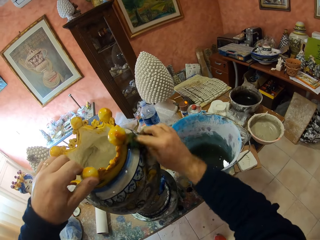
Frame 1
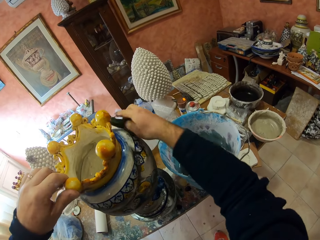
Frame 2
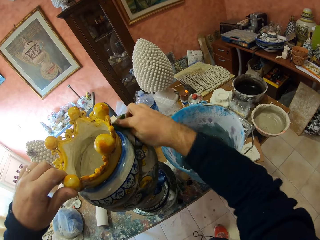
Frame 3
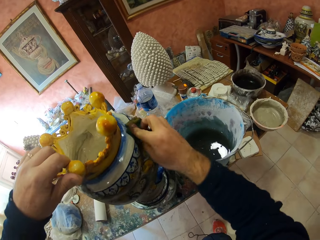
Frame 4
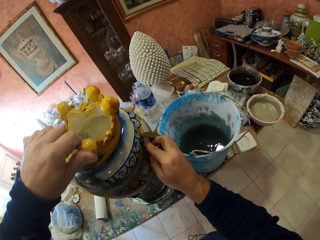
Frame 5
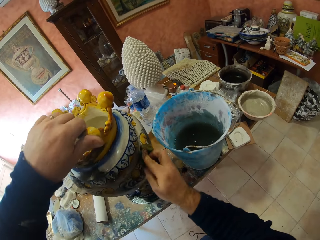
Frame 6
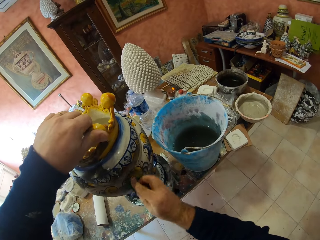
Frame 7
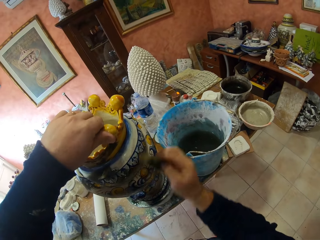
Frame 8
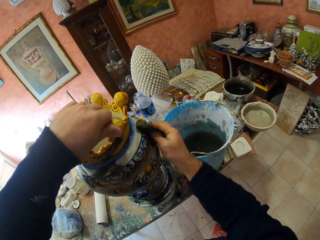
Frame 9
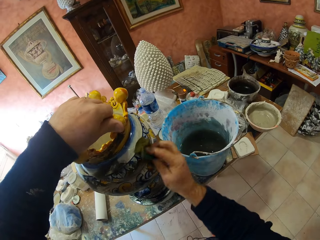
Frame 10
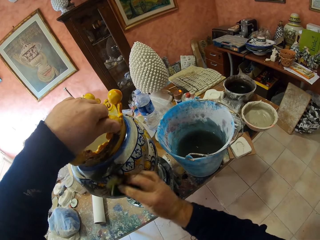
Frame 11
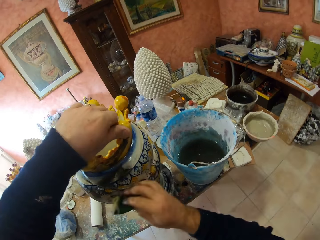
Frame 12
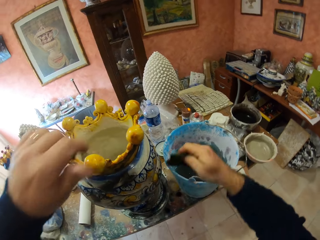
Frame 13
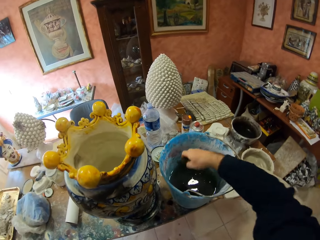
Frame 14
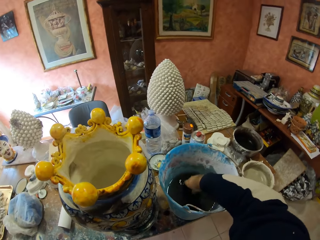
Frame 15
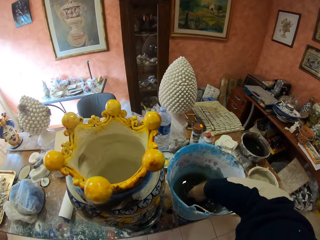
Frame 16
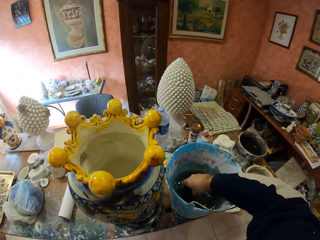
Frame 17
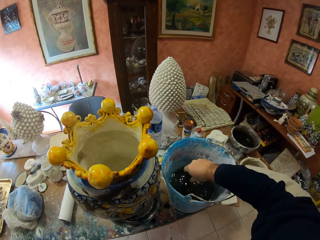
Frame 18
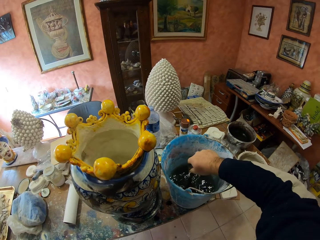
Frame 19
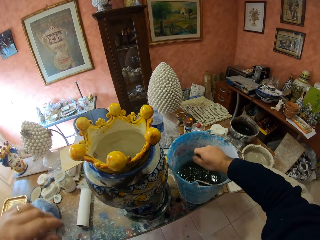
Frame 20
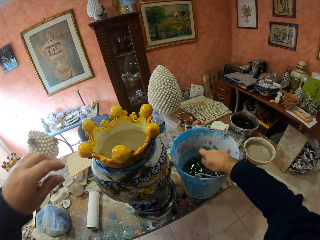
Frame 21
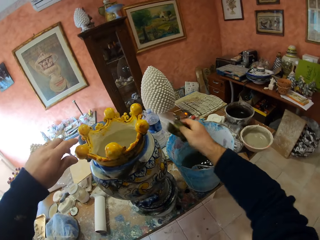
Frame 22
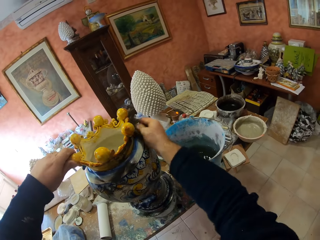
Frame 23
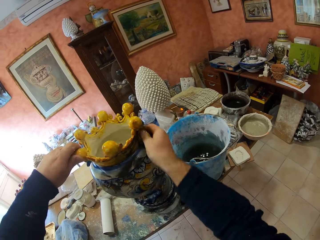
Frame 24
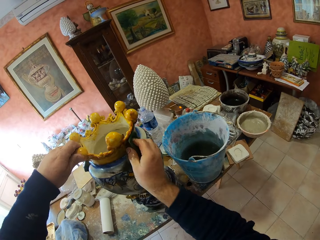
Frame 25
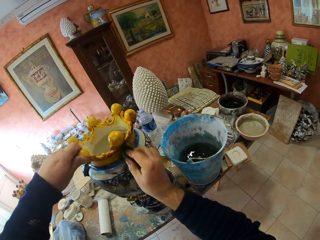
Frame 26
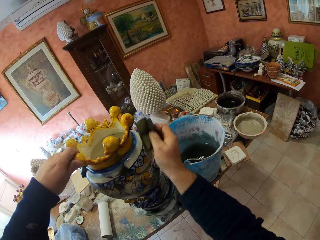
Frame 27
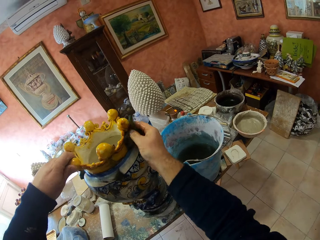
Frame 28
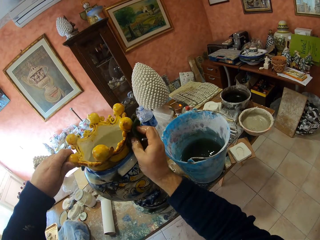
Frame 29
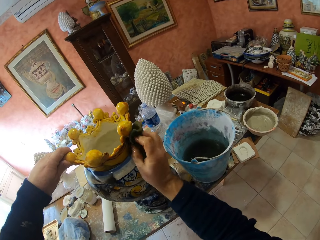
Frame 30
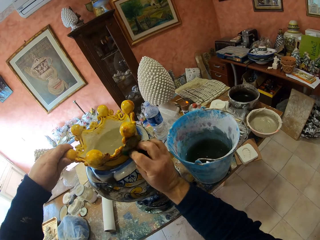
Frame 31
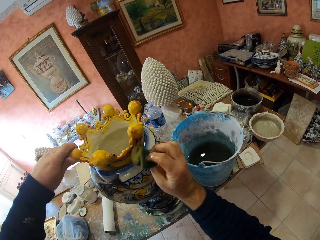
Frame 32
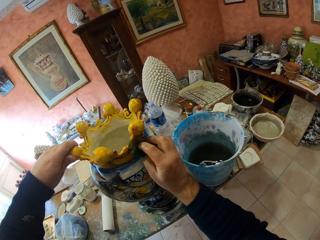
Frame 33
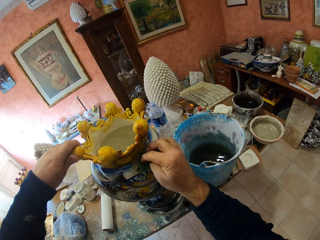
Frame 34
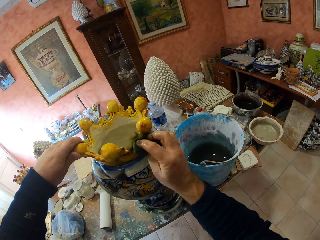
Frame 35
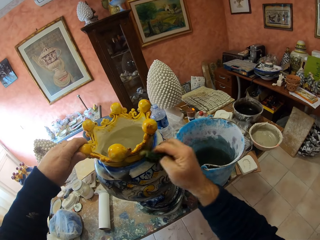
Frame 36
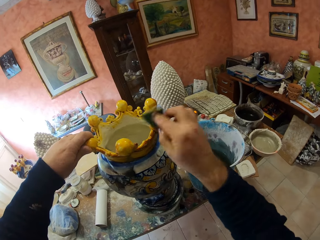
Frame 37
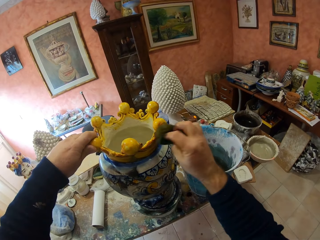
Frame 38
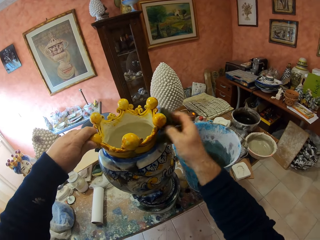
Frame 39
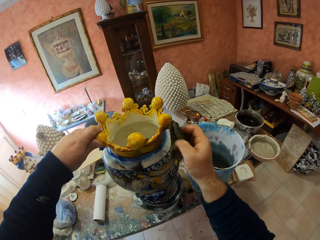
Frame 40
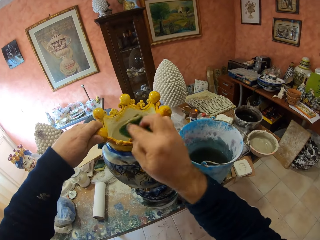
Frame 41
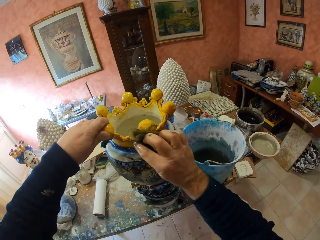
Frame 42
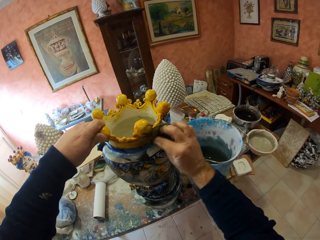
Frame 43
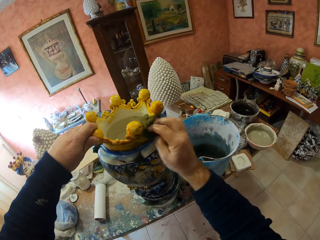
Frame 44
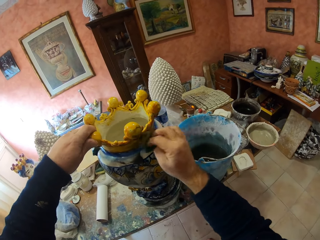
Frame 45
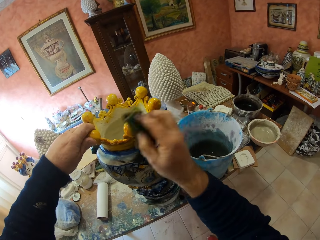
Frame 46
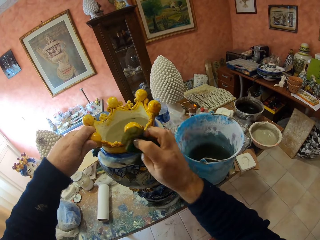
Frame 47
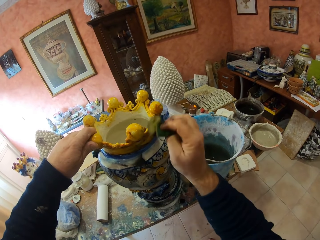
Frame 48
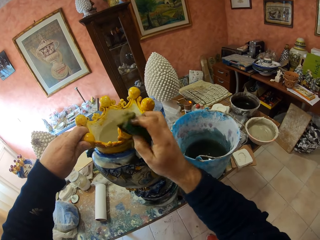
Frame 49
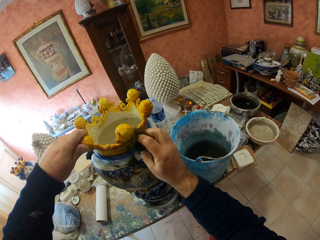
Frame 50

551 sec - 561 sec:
The camera wearer dips the fabric or scraper in the water in the bucket. They squeeze the fabric, wipe the bucket, and scrape the vase.

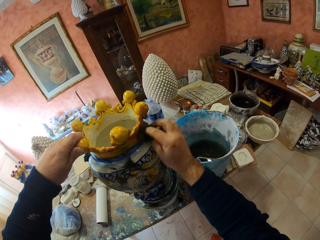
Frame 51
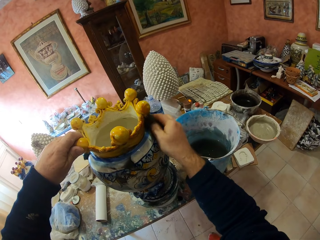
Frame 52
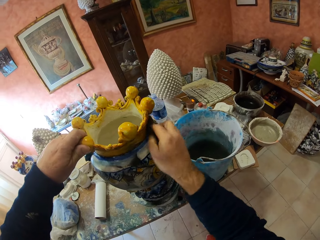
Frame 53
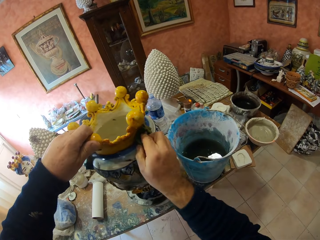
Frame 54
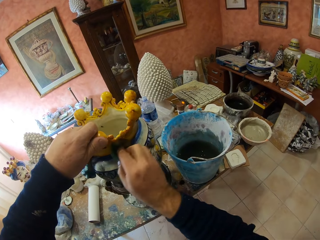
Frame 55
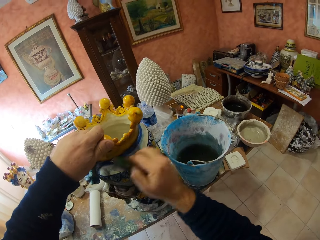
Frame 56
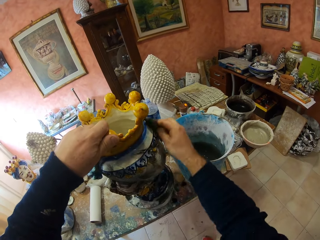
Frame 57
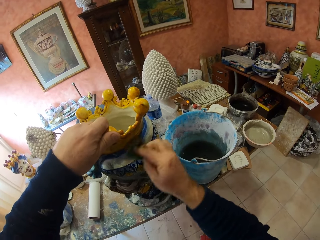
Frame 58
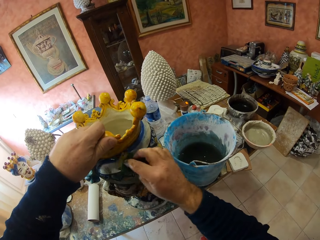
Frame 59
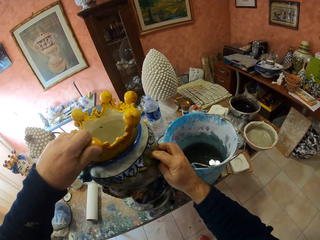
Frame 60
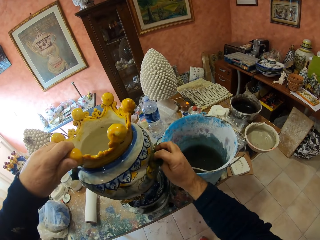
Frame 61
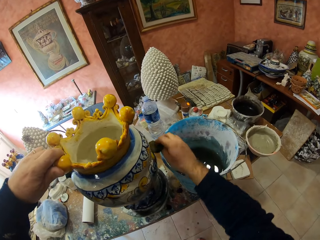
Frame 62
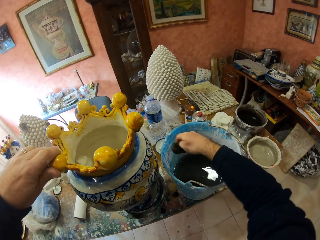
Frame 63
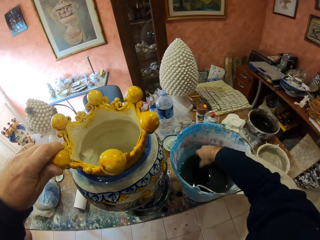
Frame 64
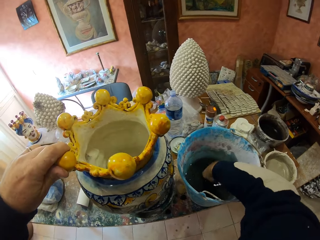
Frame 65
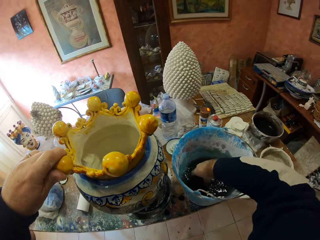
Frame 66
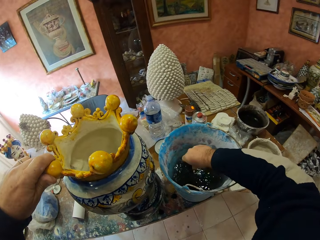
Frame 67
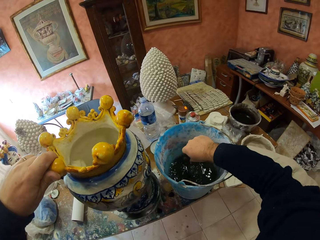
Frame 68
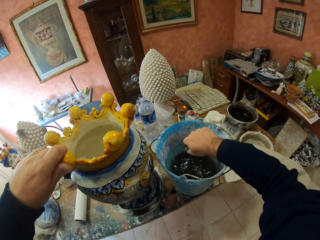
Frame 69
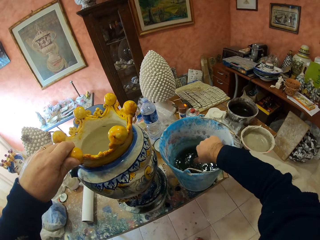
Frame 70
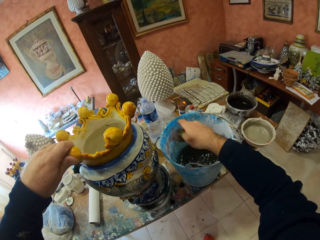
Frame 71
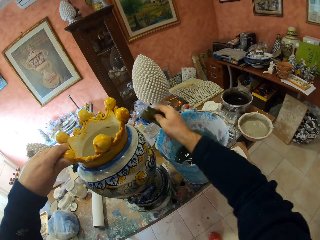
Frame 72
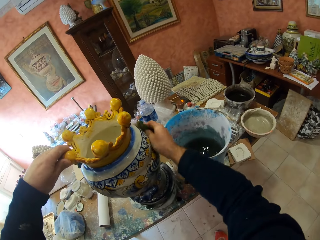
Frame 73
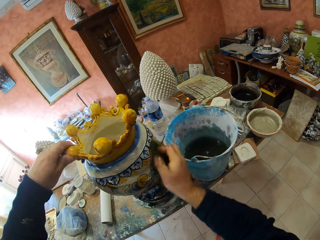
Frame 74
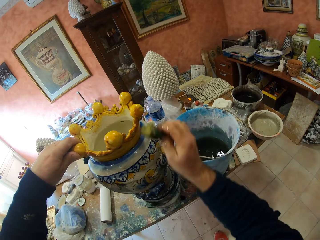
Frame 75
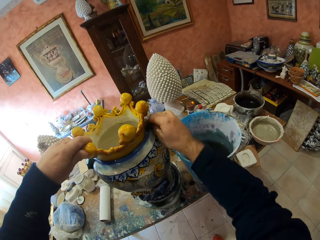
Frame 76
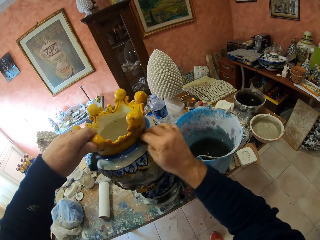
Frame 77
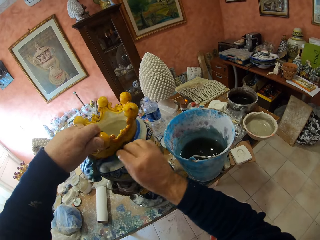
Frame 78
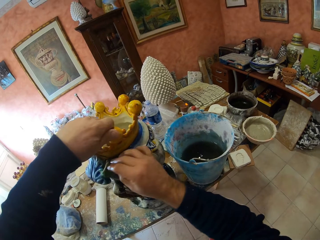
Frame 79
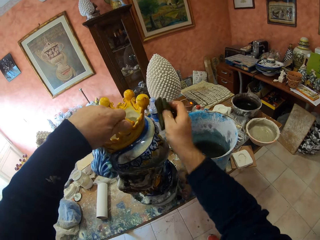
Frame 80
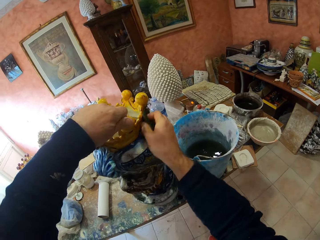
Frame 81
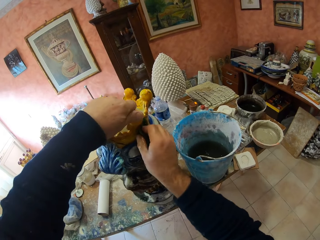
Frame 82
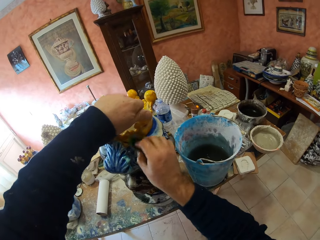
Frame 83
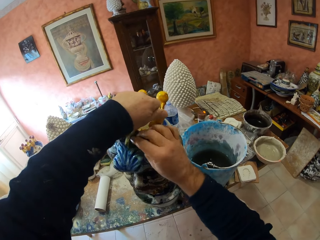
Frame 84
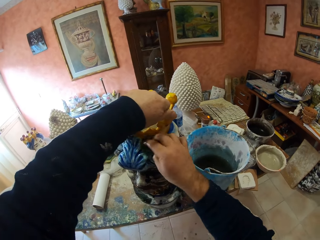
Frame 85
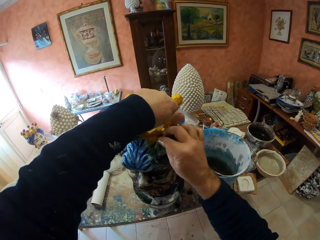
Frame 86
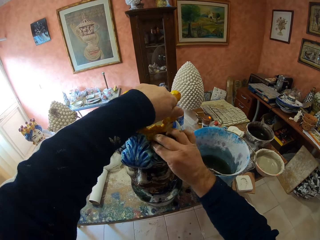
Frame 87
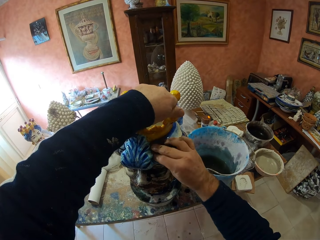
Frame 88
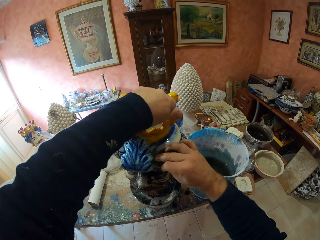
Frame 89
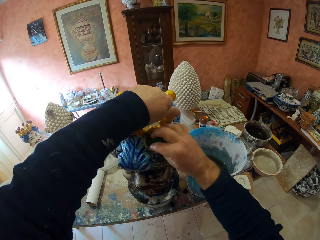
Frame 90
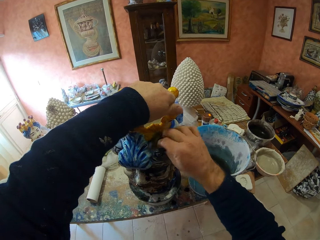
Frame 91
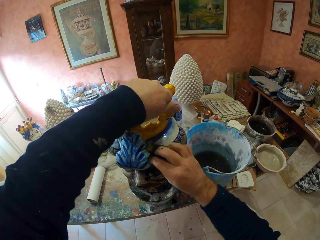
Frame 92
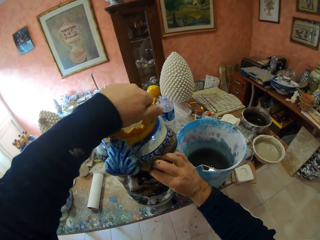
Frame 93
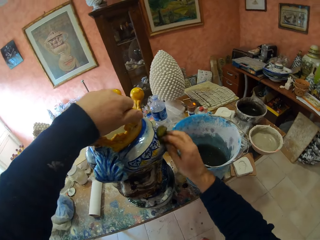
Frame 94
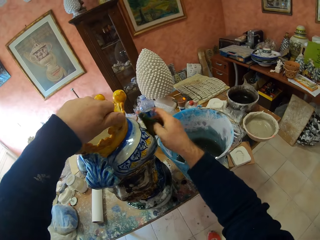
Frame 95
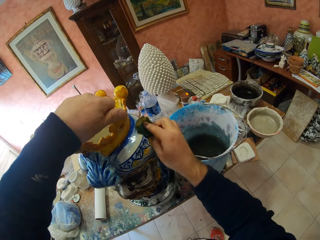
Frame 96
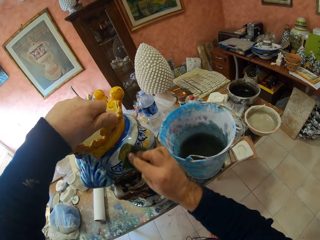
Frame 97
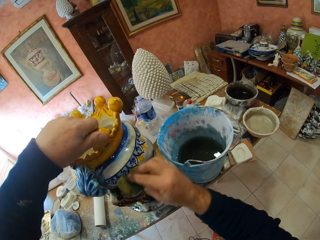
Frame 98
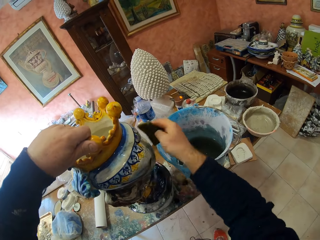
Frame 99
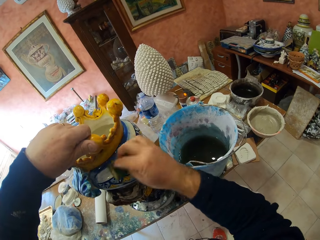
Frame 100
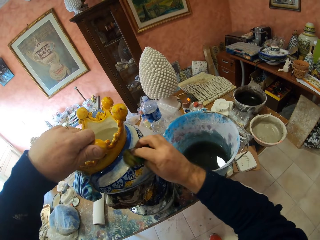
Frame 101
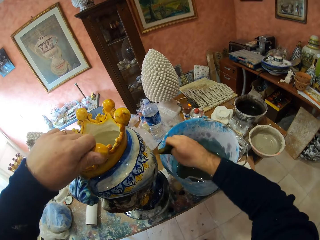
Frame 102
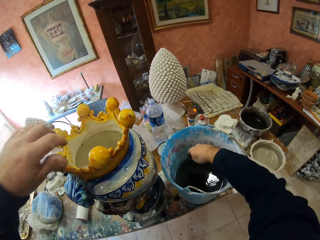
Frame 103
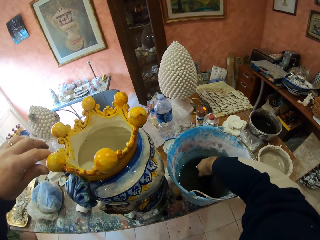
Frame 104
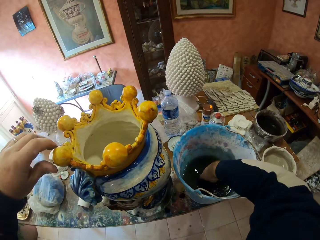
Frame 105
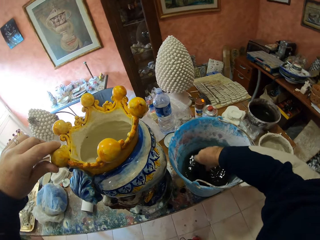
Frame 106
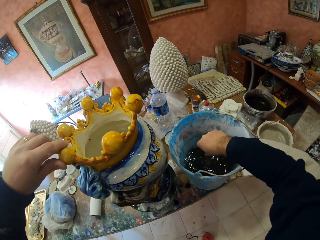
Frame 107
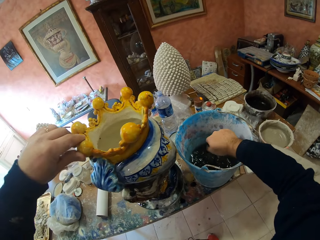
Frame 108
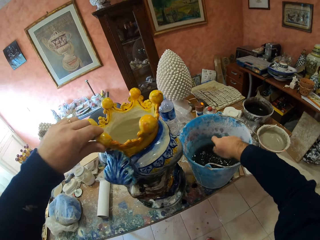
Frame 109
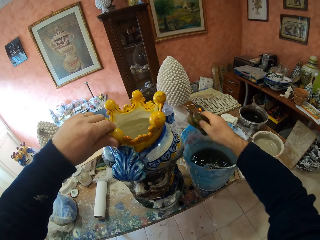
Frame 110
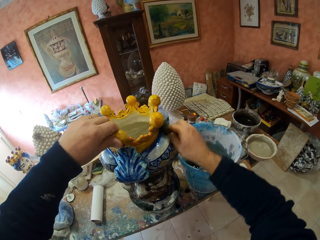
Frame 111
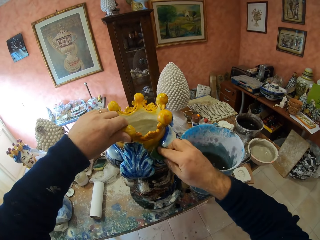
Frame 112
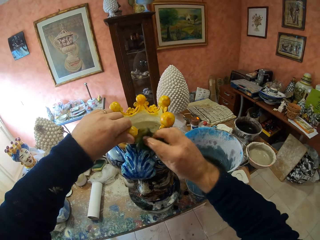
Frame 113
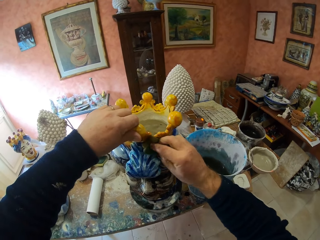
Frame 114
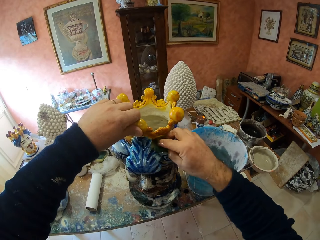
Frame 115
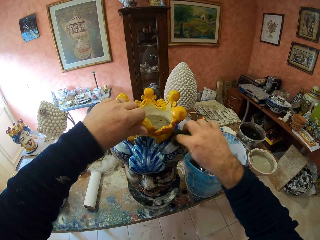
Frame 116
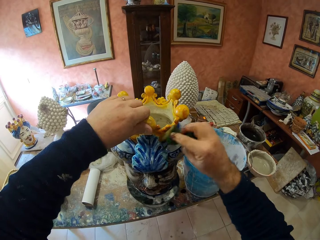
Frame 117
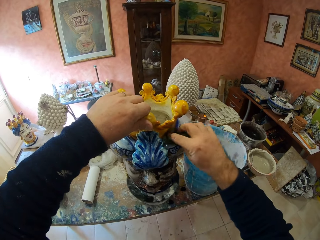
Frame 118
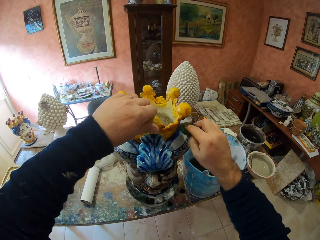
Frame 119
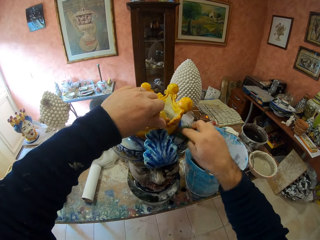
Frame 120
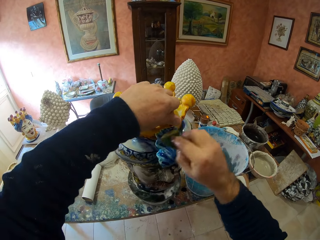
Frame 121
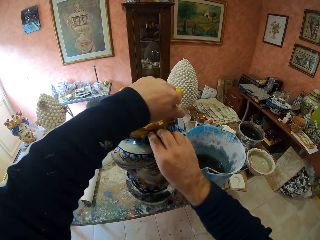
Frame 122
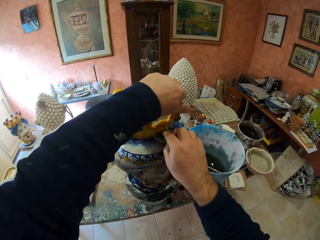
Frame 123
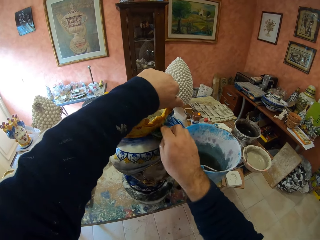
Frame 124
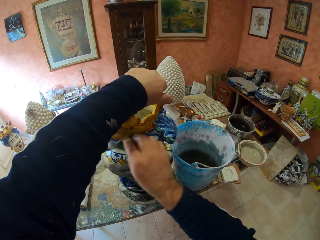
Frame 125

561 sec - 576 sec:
The camera wearer dips the fabric or scraper in the water in the bucket. They squeeze the fabric, wipe the vase, and scrape the vase. They dip the fabric in the water in the bucket, squeeze the fabric, scrape the vase, and wipe the vase.
